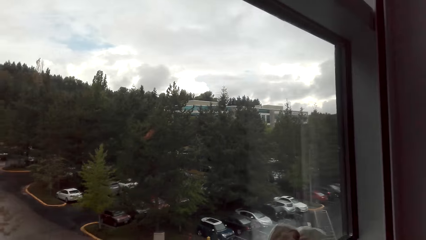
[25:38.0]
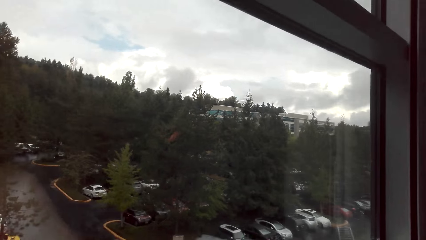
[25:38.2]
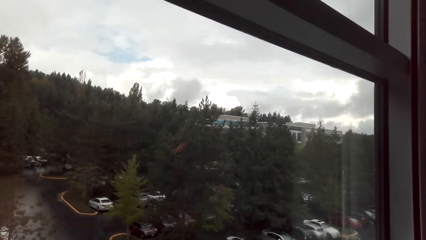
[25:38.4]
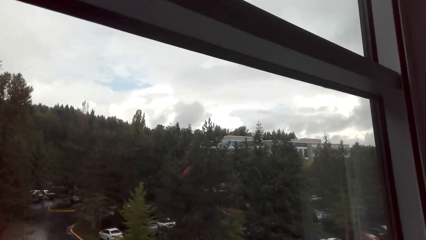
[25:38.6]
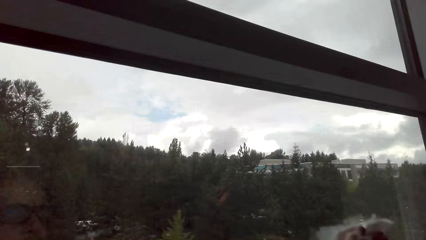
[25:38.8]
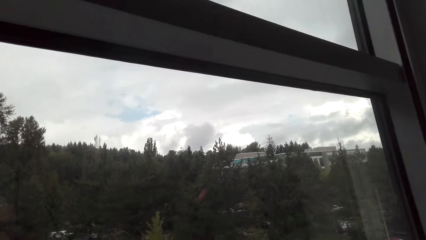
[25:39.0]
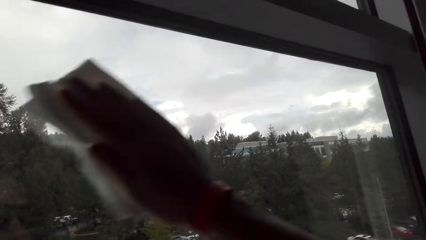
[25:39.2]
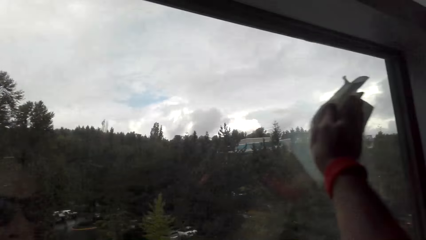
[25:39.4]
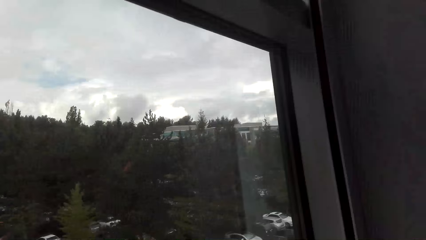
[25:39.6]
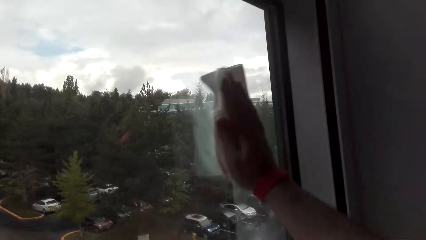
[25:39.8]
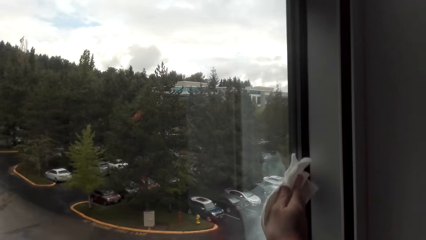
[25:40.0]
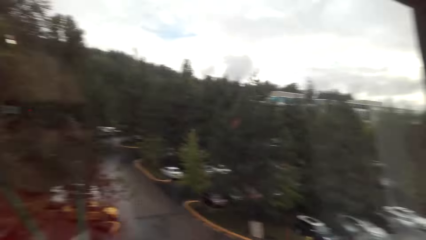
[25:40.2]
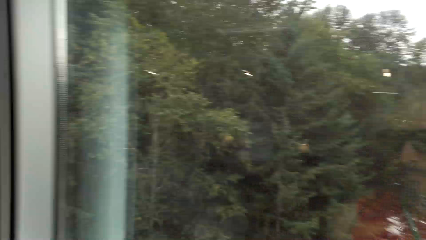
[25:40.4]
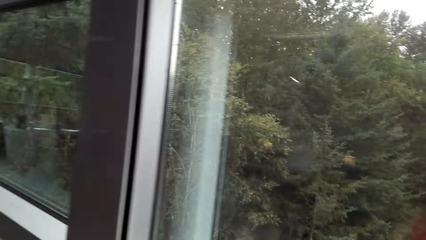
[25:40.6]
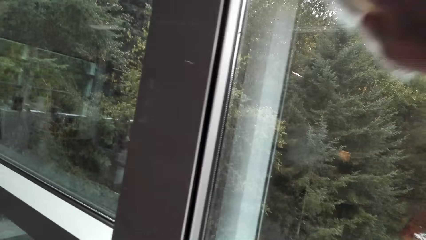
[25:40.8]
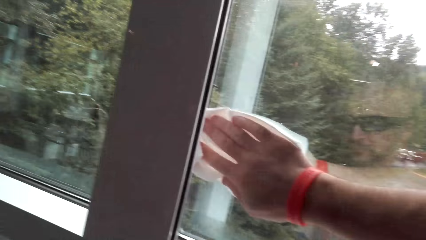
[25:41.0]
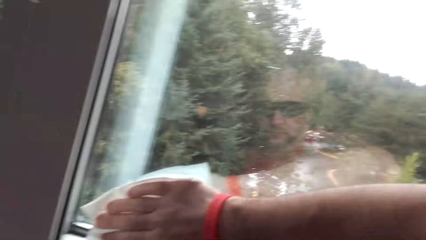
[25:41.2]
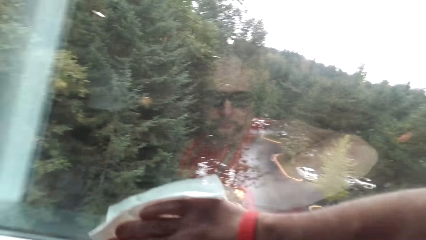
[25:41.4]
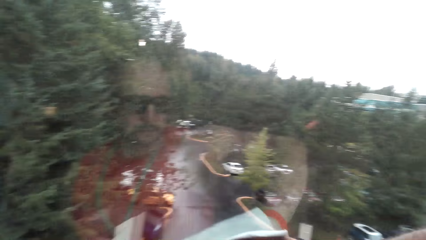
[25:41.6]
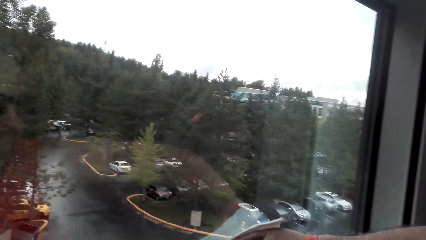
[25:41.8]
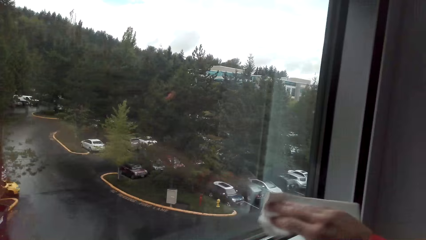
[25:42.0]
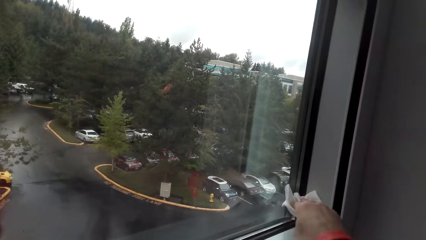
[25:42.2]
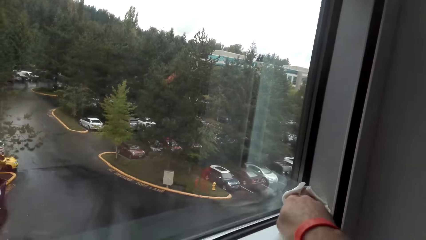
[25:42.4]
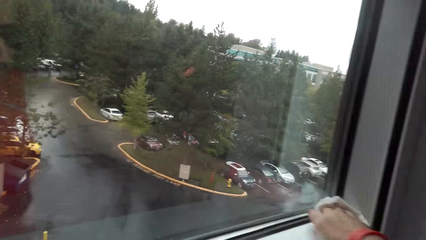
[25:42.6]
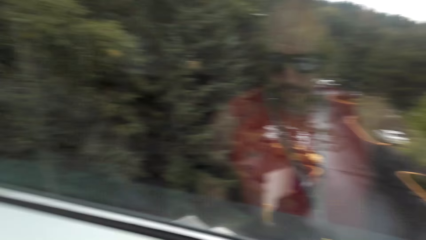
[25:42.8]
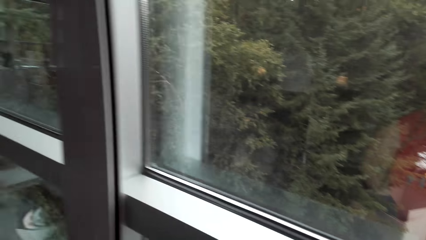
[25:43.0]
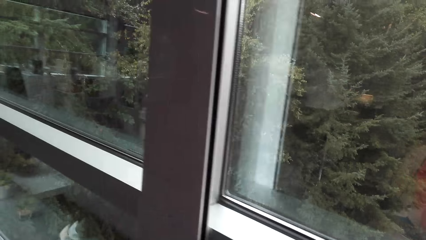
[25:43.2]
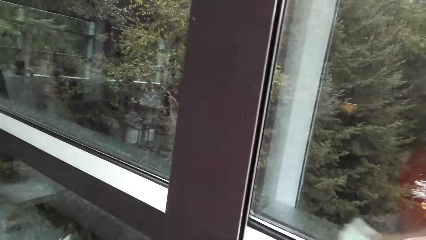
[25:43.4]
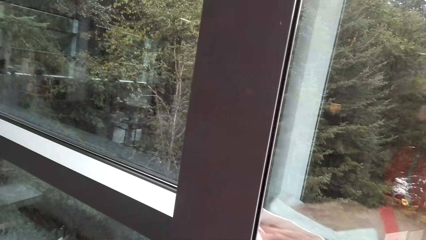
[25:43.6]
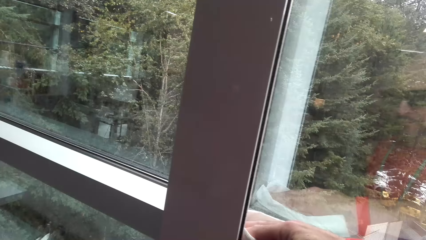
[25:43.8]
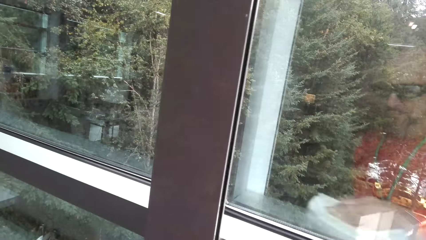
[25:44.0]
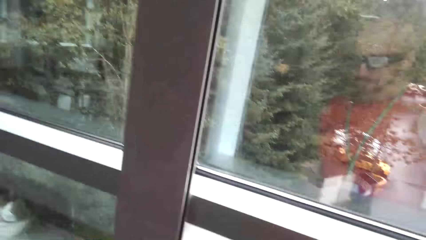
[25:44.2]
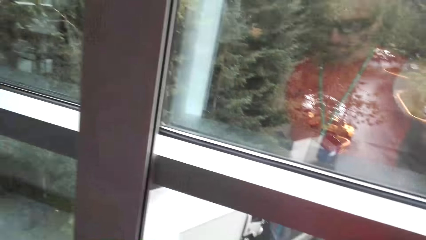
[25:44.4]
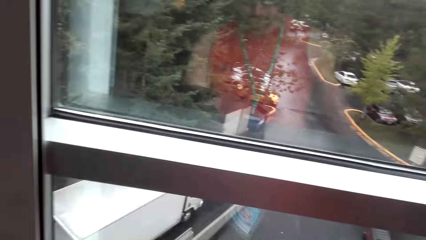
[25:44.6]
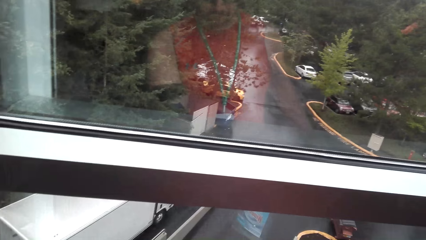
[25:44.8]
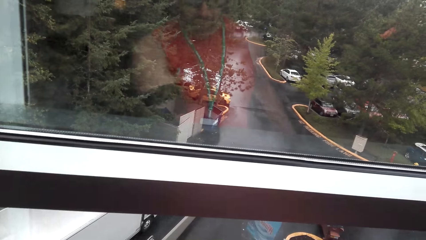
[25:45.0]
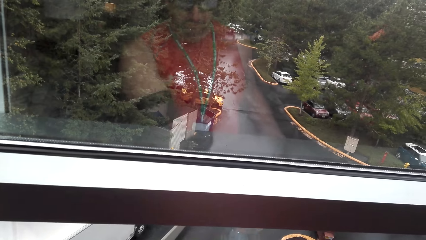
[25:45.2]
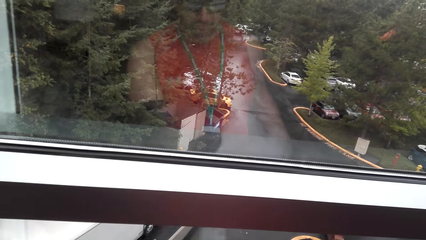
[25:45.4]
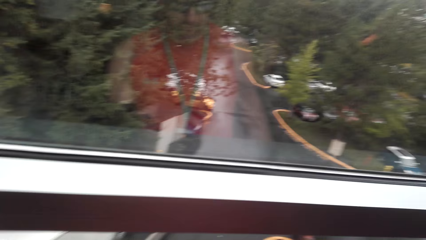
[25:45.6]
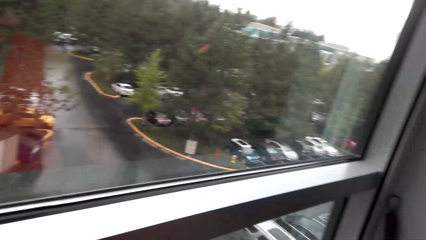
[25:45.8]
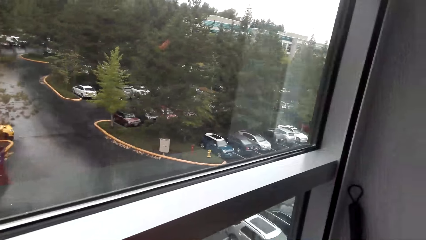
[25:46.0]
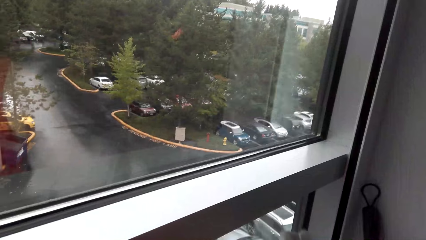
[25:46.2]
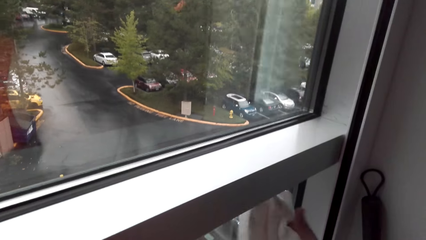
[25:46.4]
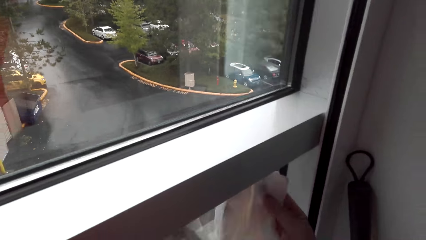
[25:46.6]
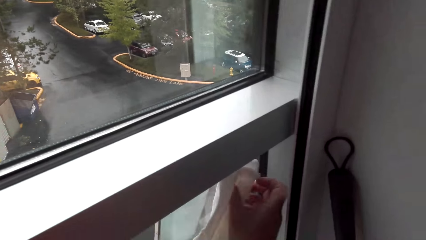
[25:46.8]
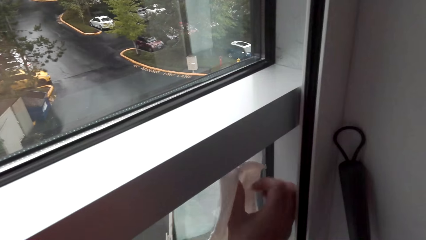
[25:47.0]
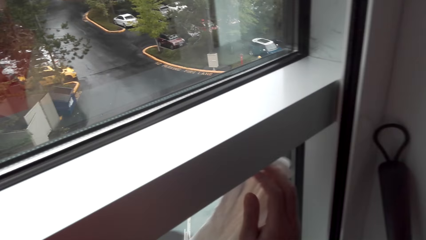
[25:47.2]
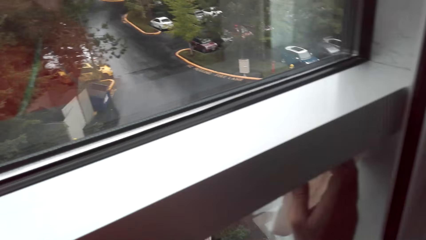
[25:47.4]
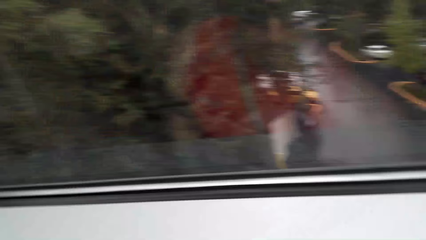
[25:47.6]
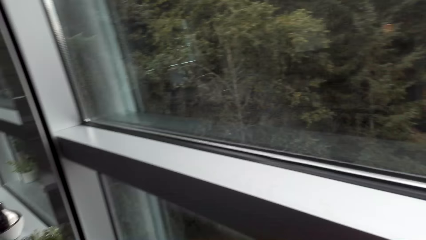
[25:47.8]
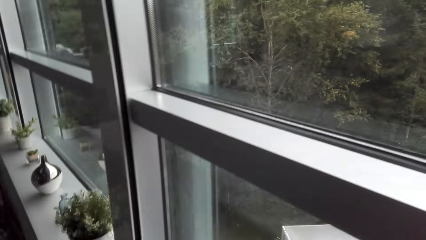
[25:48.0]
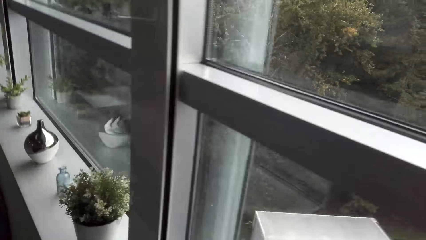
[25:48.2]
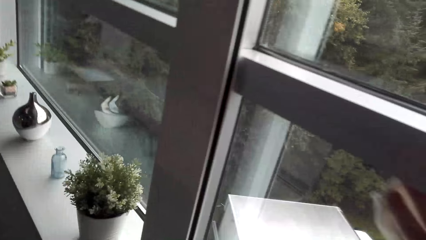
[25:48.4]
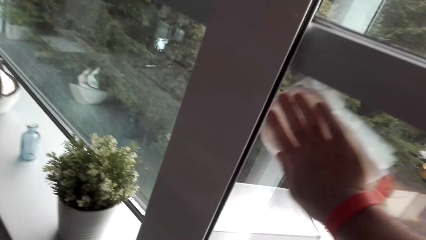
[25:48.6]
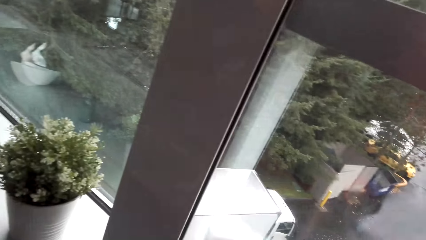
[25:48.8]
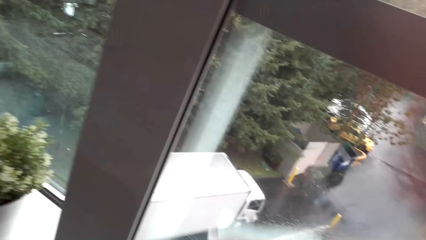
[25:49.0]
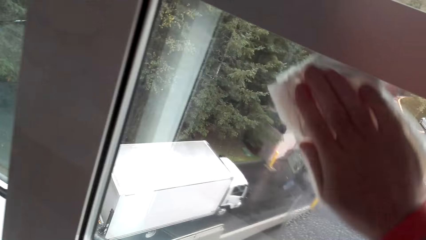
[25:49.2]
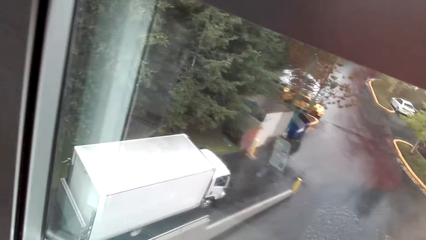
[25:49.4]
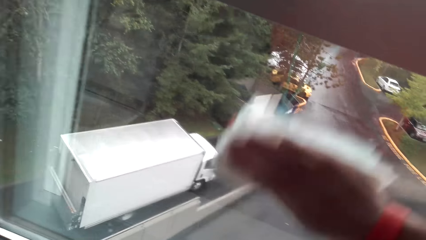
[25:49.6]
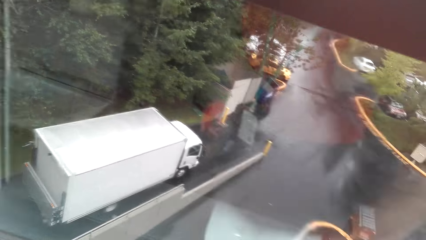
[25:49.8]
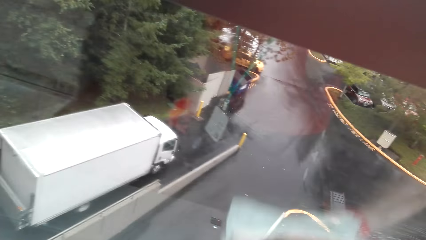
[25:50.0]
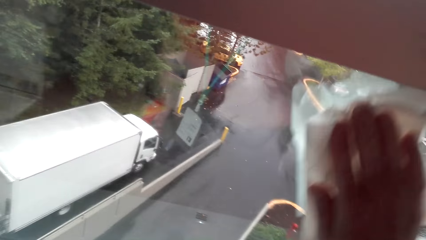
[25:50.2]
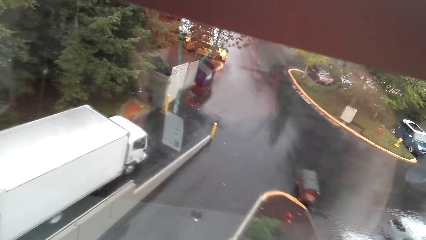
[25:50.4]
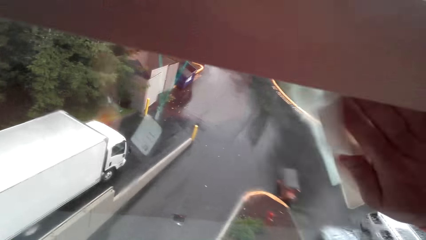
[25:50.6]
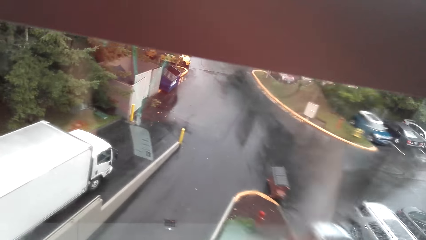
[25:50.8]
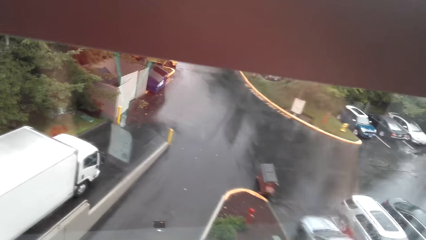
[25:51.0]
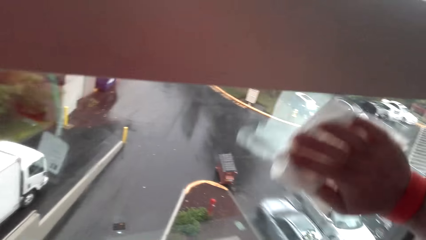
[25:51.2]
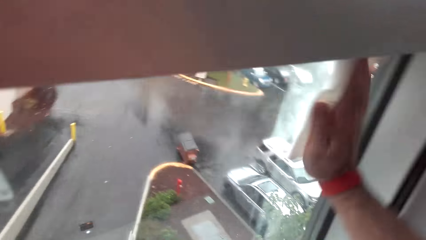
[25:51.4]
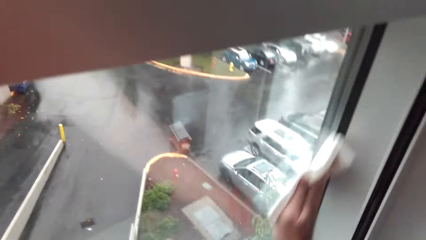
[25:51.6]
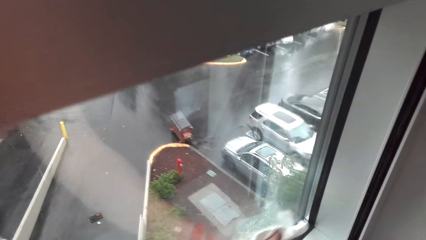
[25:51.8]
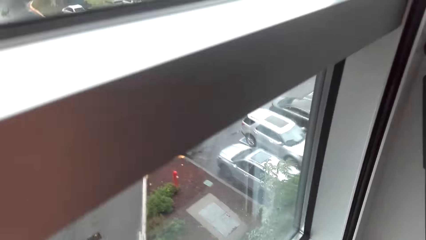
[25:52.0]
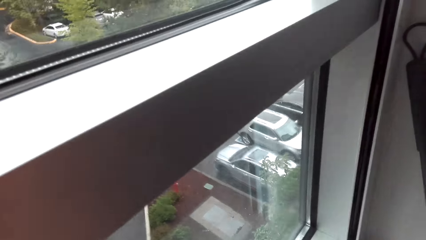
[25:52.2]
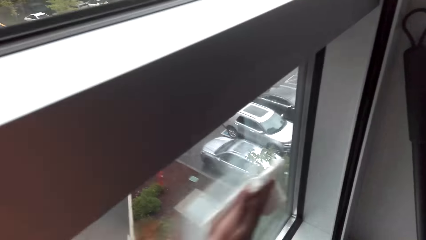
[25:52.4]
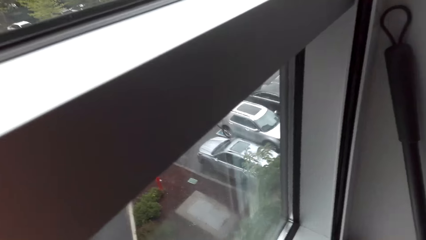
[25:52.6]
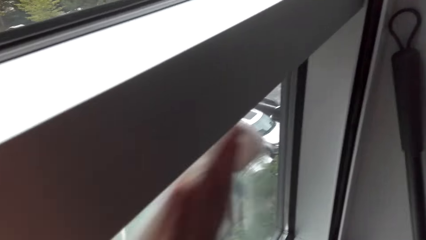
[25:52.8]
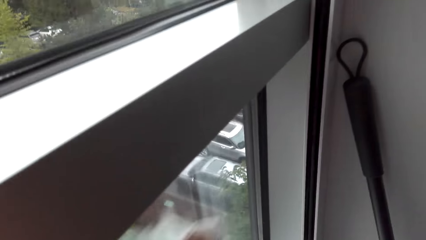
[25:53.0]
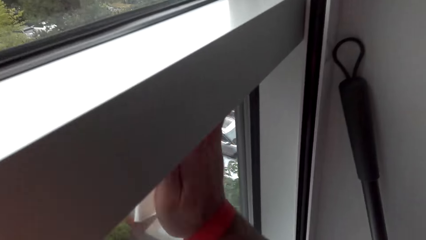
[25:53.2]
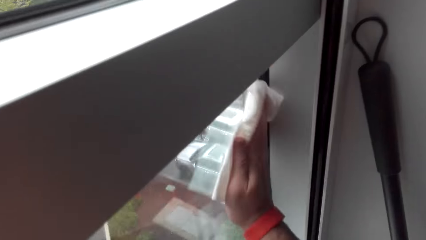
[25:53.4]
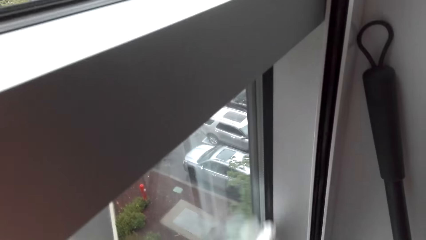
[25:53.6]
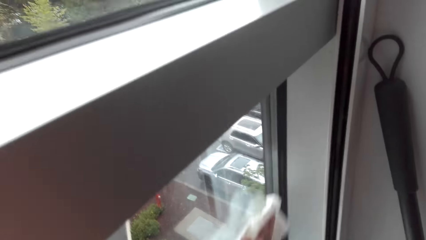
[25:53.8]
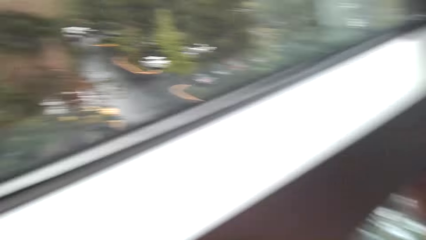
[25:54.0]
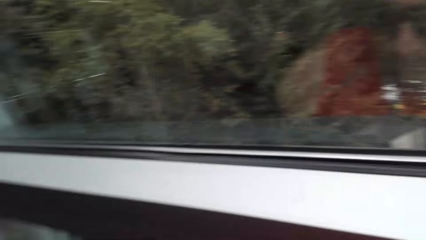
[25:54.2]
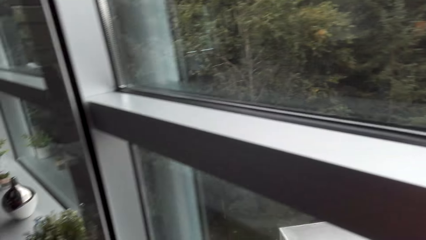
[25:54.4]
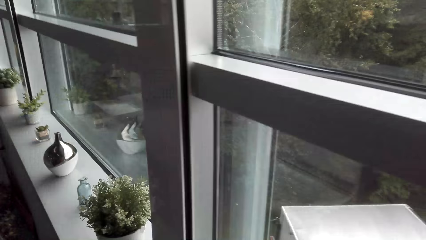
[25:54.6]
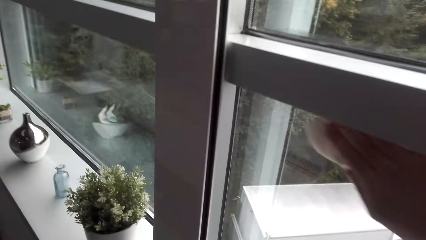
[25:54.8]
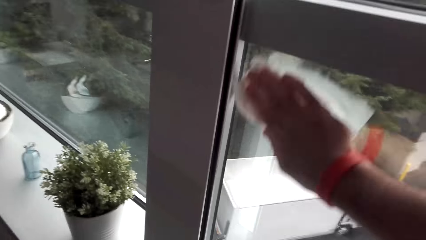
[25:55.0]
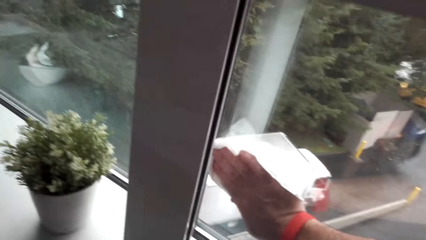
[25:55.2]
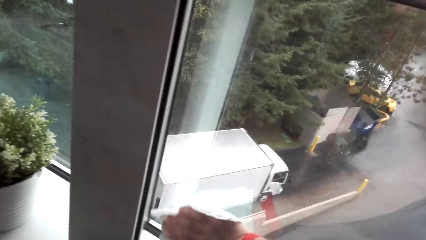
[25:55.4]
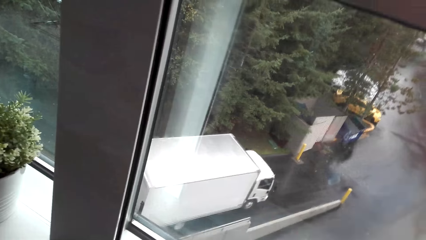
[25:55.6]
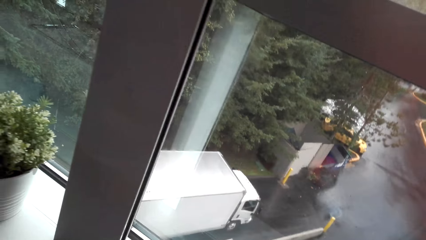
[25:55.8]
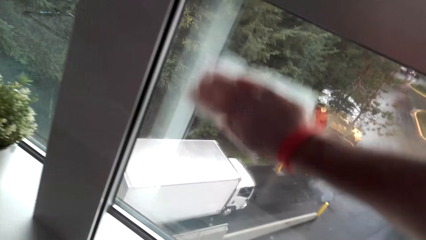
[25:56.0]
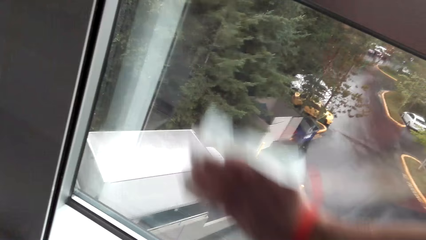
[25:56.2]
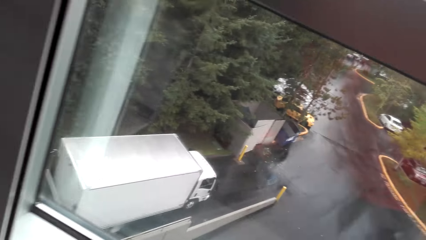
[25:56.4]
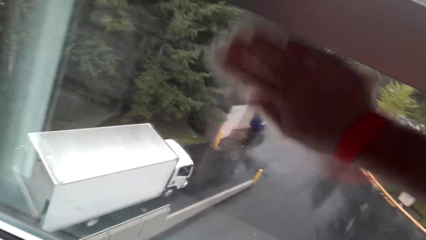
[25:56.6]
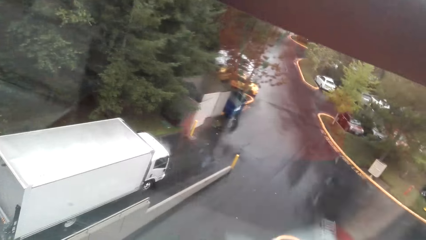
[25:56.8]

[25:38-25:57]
The camera wearer cleans the window pane. They spray detergent. They wipe the window pane.
